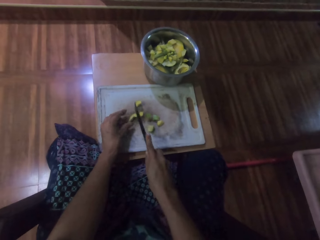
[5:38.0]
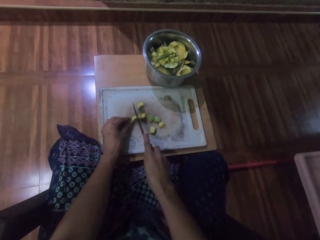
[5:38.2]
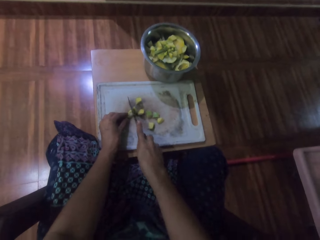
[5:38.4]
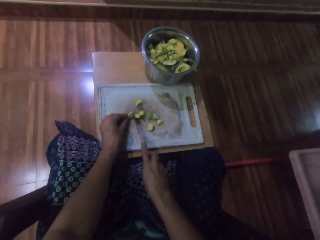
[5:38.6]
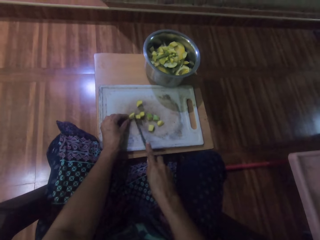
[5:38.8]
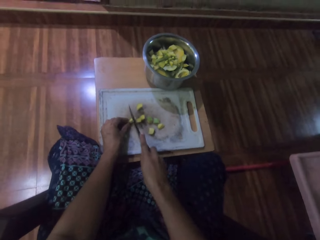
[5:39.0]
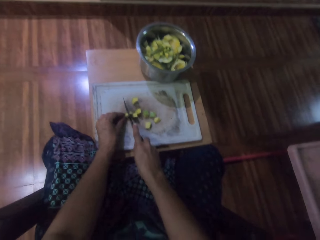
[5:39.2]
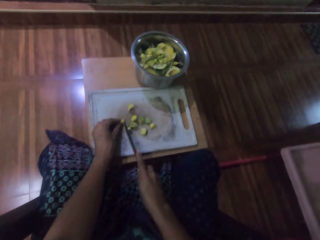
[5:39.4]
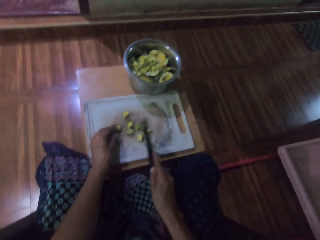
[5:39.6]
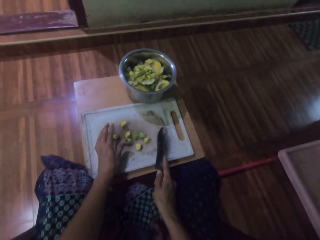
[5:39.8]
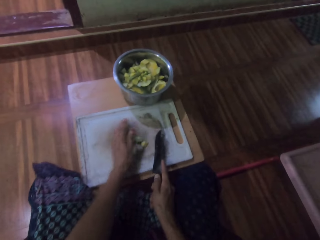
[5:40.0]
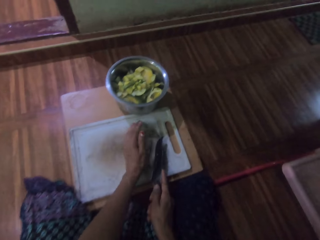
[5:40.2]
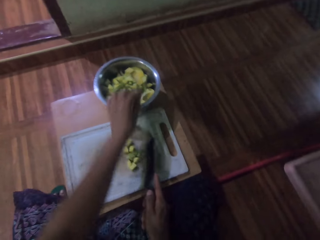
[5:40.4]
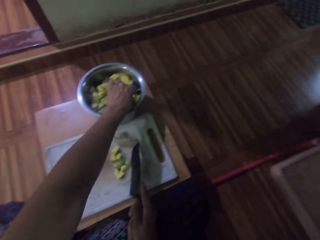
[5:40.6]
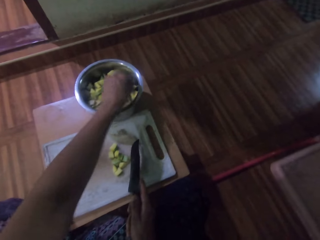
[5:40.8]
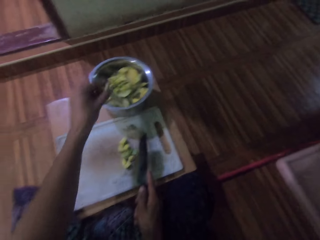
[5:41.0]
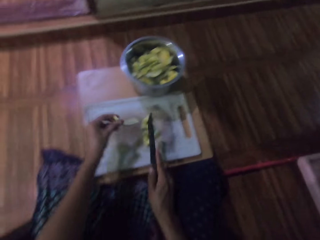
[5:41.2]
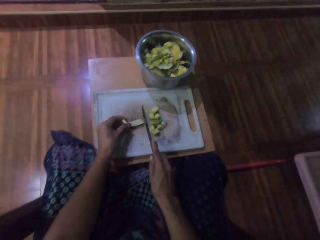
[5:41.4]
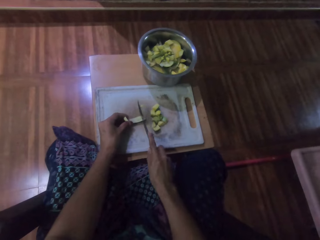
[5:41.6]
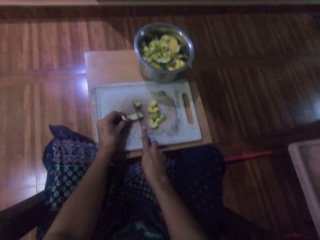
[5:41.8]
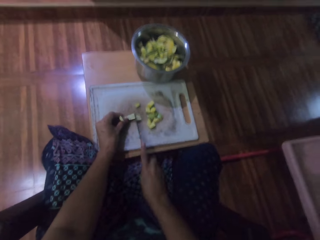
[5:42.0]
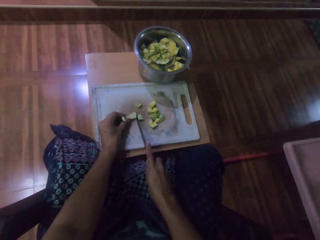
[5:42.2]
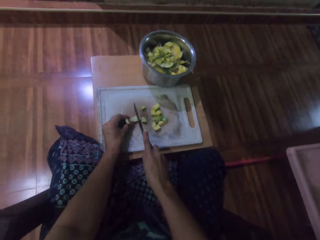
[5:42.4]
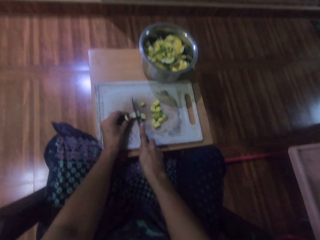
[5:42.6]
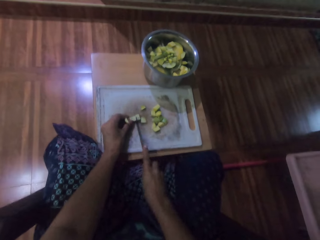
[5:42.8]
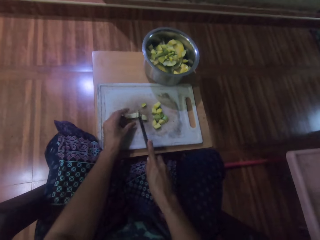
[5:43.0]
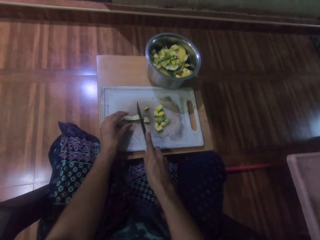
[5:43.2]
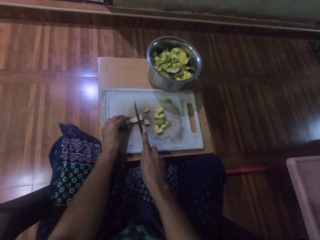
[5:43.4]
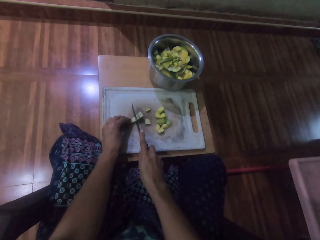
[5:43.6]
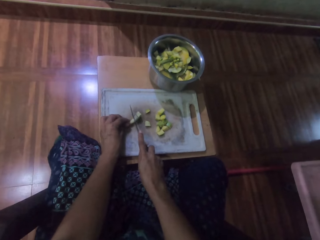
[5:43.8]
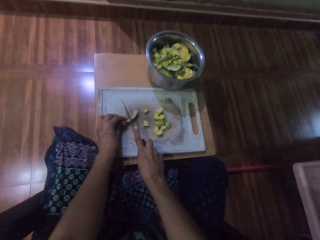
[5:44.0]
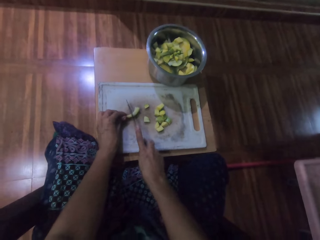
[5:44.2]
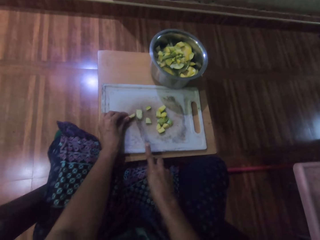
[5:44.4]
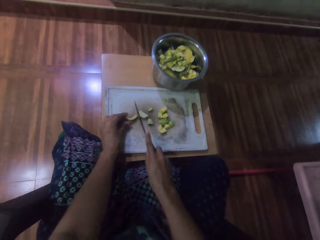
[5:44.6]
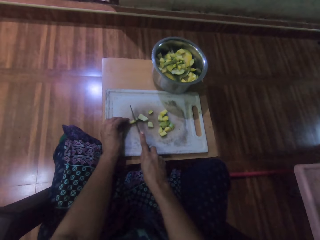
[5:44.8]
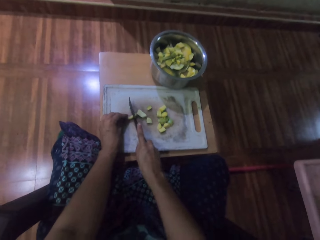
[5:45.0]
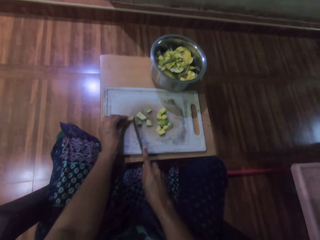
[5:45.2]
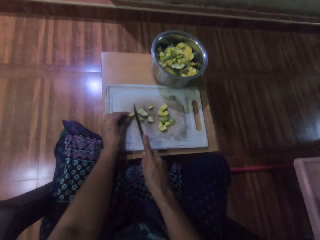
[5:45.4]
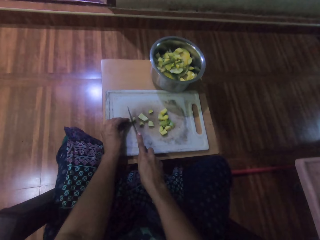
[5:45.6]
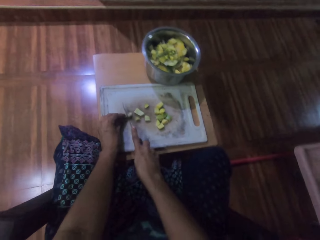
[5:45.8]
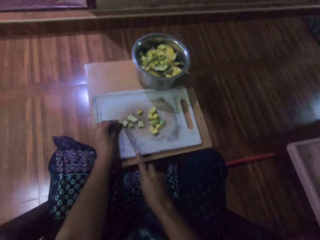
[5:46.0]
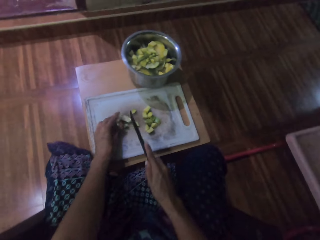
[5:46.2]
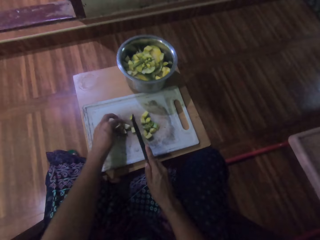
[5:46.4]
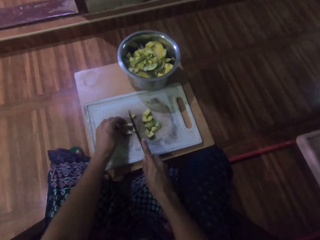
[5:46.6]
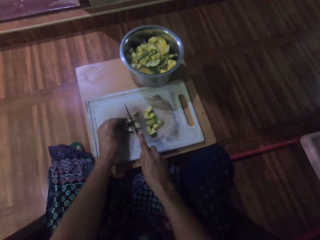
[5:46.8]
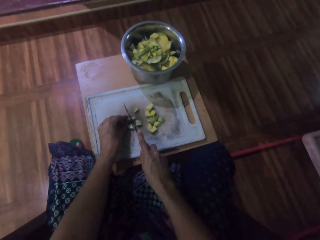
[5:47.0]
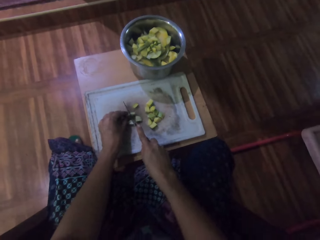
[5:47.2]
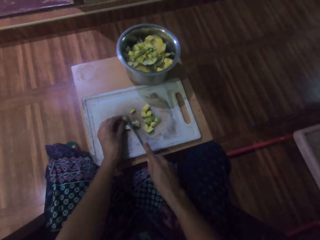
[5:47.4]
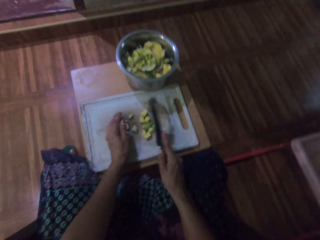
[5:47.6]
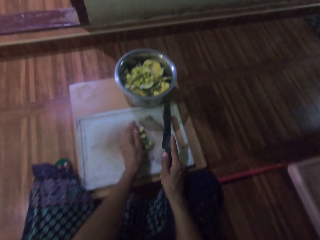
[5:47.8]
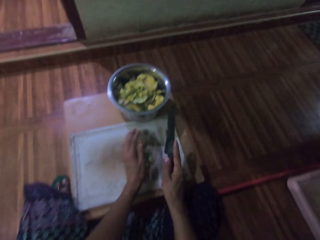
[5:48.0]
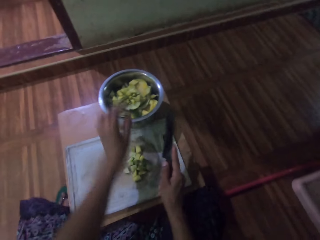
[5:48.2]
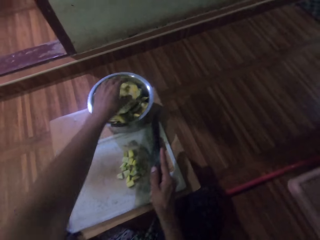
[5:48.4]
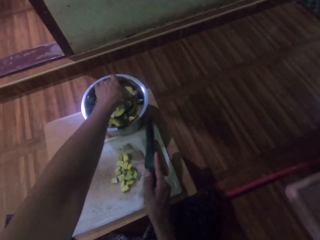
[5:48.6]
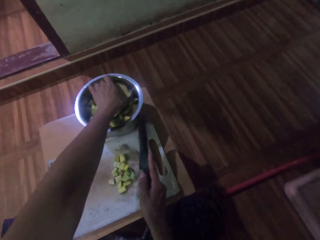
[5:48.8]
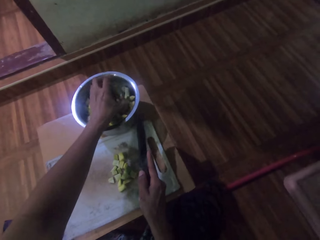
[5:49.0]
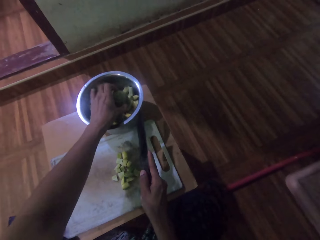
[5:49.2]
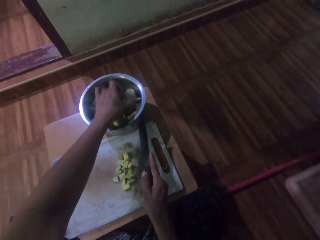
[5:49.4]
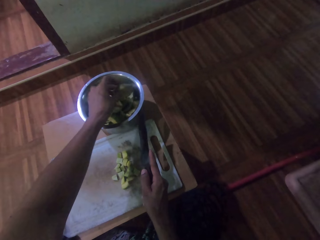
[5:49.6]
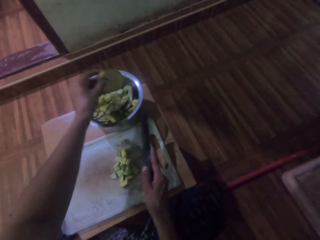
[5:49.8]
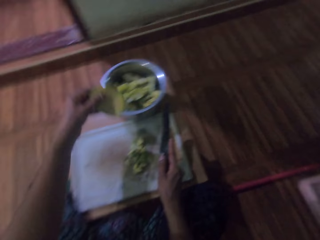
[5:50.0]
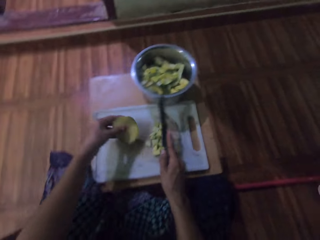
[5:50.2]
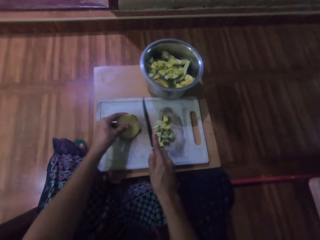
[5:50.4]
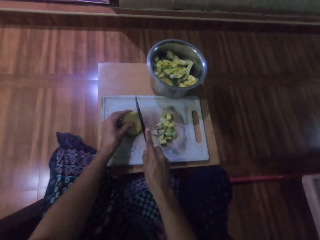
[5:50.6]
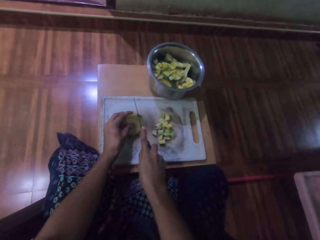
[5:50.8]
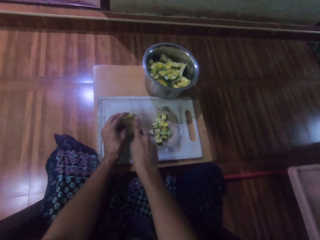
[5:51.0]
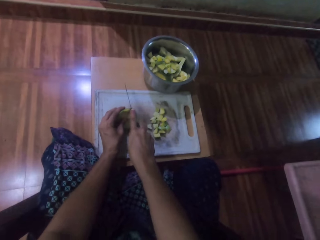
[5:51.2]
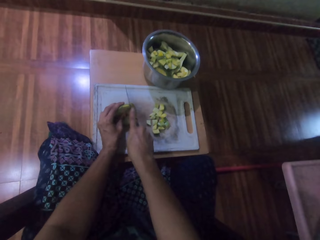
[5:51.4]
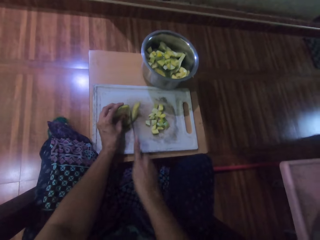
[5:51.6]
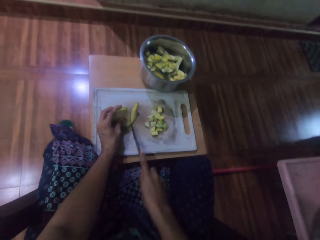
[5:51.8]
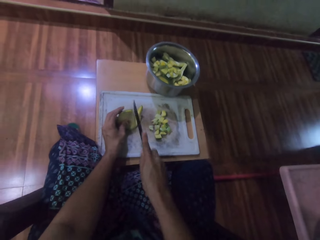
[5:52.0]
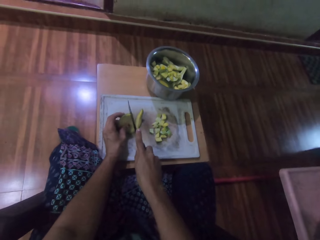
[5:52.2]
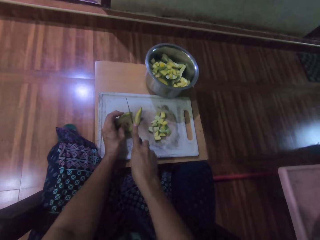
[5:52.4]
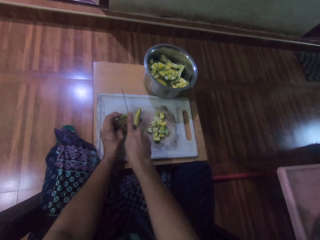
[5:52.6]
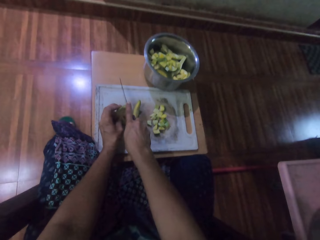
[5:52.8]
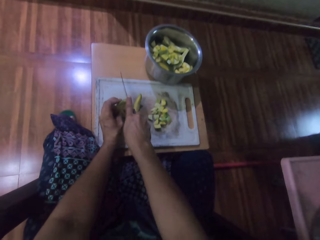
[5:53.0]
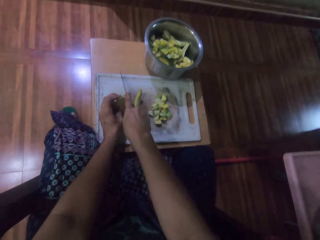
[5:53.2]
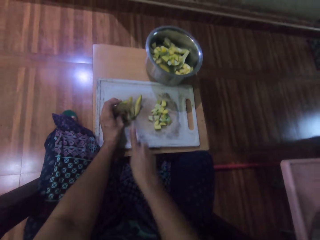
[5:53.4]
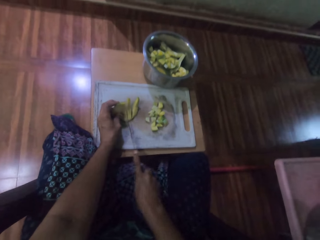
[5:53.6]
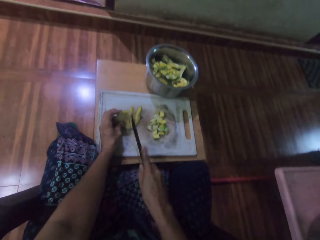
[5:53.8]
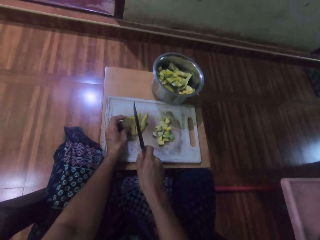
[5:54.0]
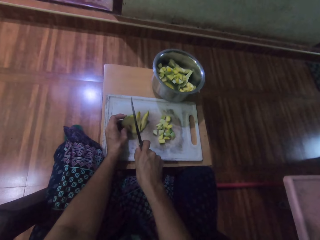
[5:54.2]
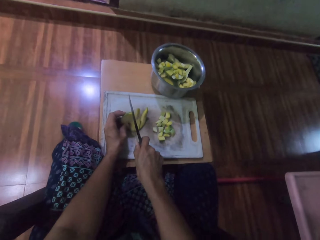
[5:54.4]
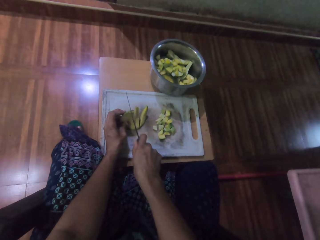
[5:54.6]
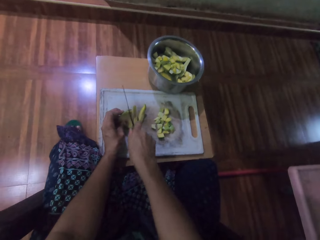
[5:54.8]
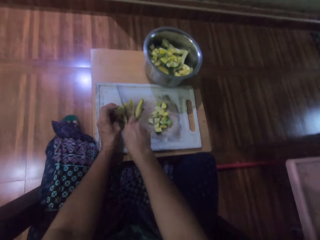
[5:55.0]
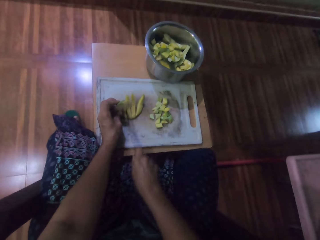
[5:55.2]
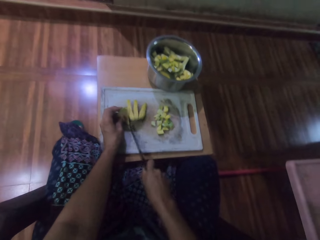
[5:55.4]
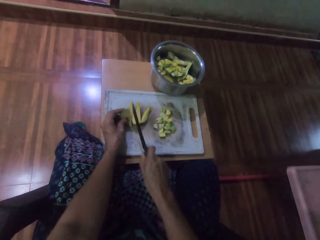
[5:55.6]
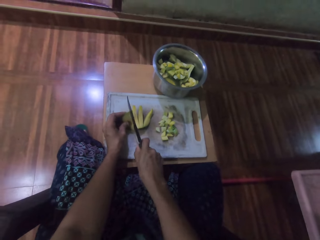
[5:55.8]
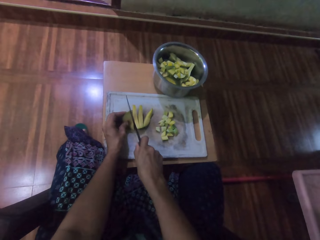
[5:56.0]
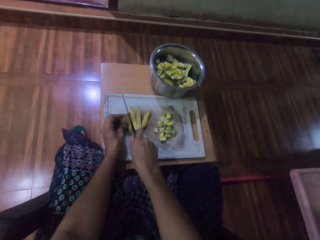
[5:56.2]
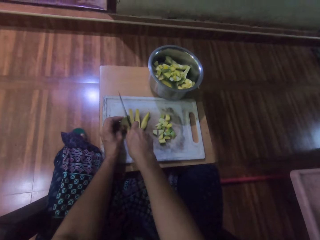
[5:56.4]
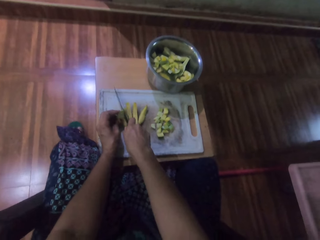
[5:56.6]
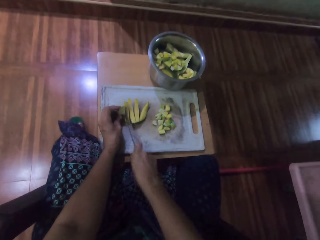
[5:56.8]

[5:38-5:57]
The camera wearer moves the pieces of potato. They pick up a potato from the pot. They dice the potato. They move the pieces of potato. They pick up a potato from the pot. They dice the potato.

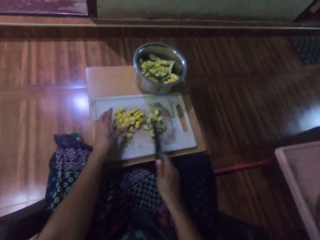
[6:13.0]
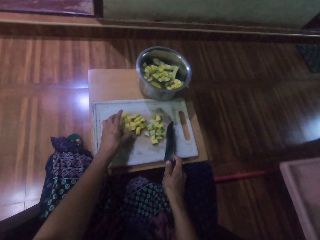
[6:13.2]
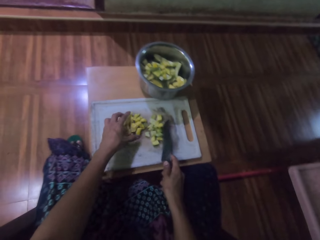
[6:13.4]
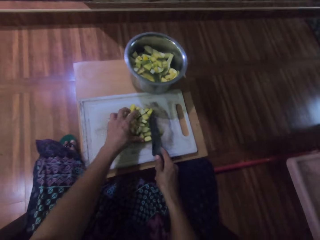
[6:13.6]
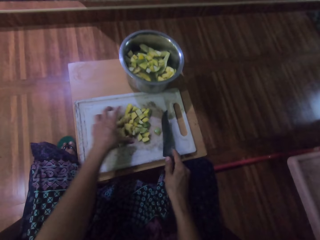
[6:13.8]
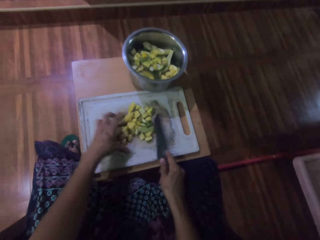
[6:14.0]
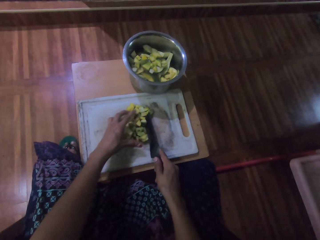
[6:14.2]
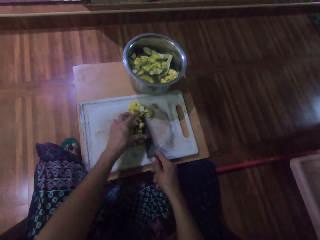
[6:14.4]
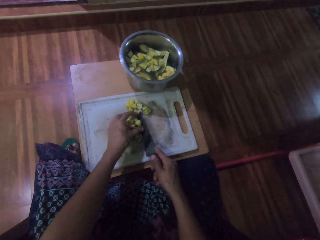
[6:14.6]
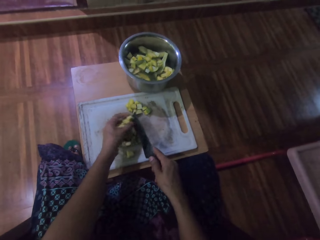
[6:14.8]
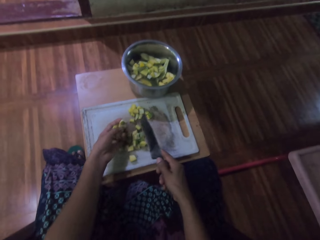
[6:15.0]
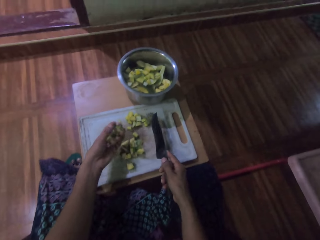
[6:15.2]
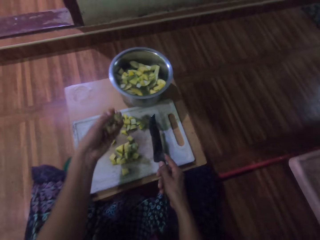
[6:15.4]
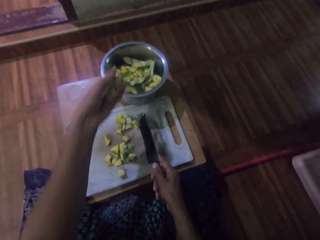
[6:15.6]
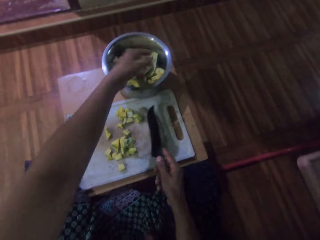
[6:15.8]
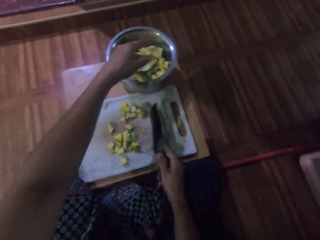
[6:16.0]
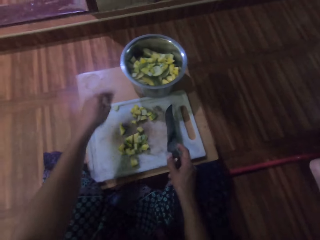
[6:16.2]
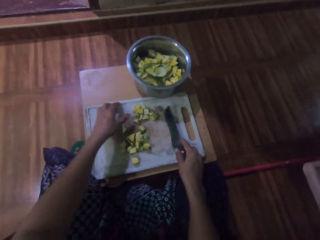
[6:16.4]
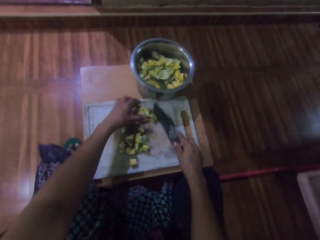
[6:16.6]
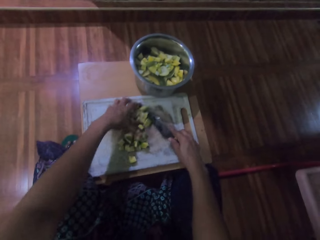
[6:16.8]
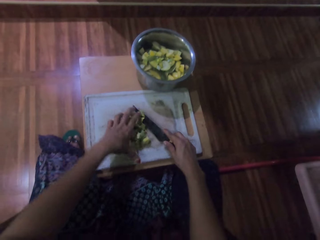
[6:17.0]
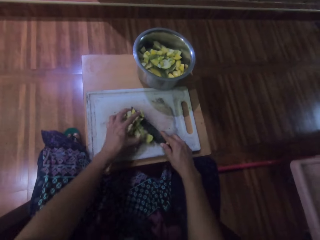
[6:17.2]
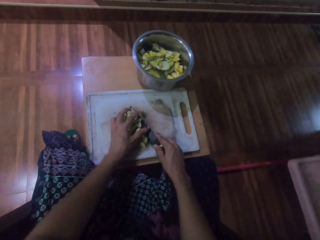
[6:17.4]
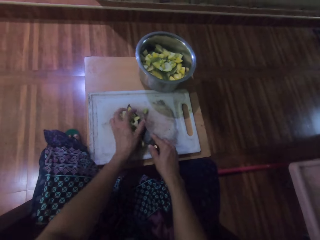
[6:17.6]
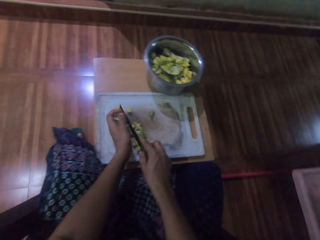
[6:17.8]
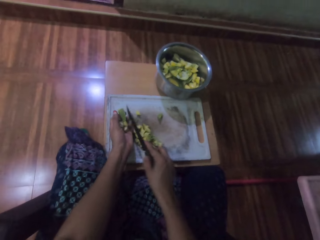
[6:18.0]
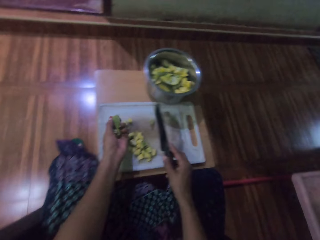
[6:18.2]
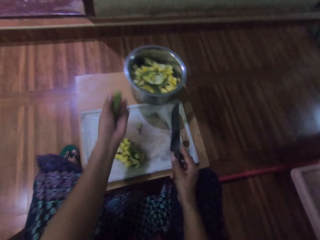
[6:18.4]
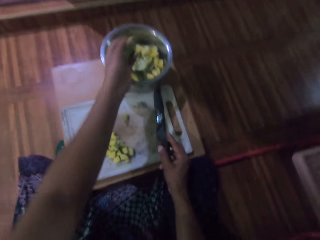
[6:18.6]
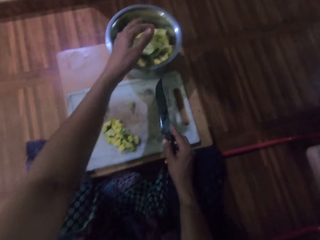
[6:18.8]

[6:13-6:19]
The camera wearer picks up the potato pieces and drops the potato pieces in a pot. They pick up the potato pieces and drop the potato pieces in the pot.
